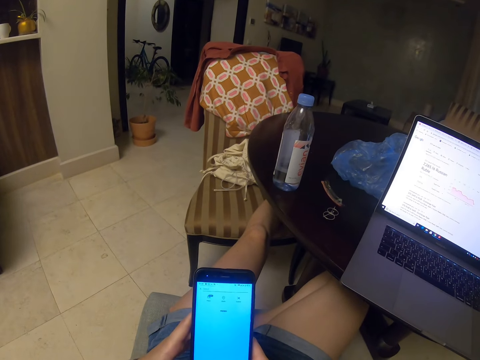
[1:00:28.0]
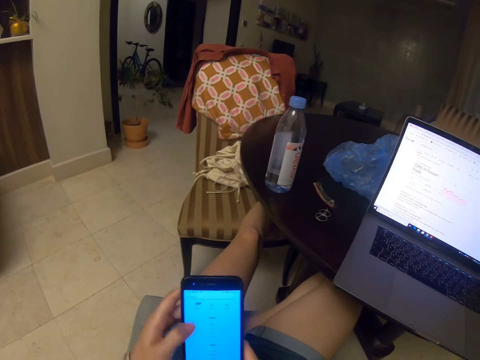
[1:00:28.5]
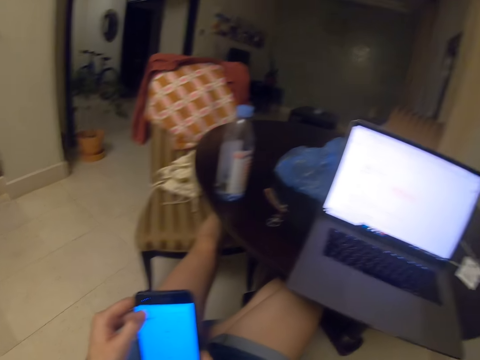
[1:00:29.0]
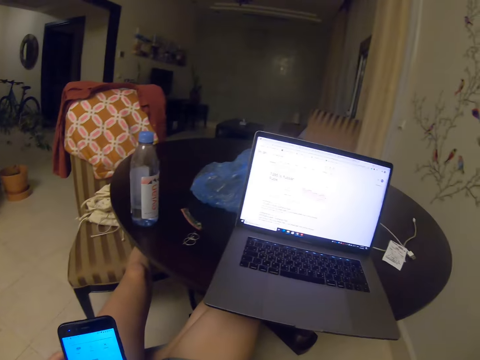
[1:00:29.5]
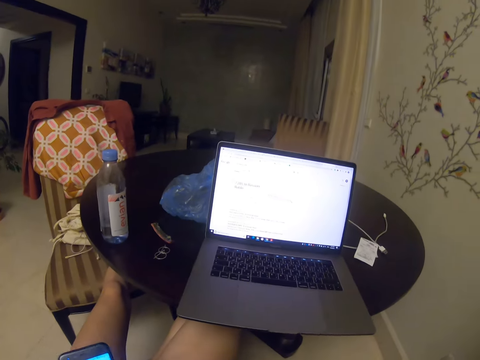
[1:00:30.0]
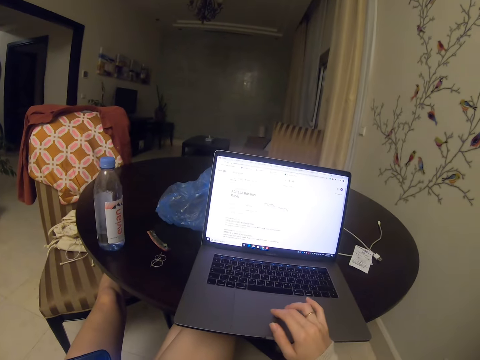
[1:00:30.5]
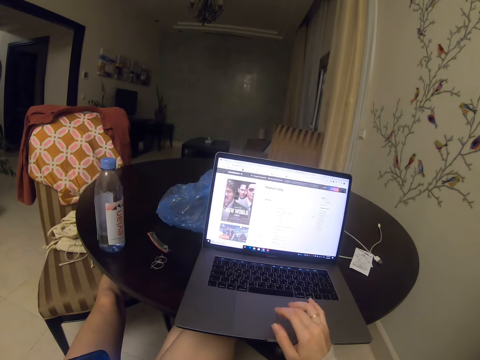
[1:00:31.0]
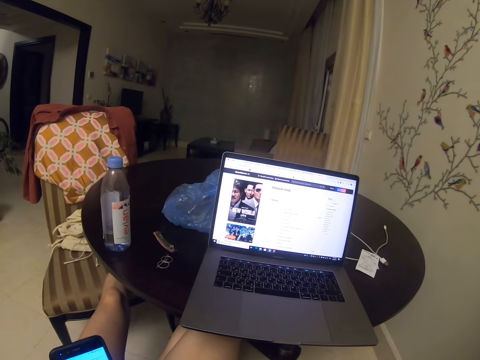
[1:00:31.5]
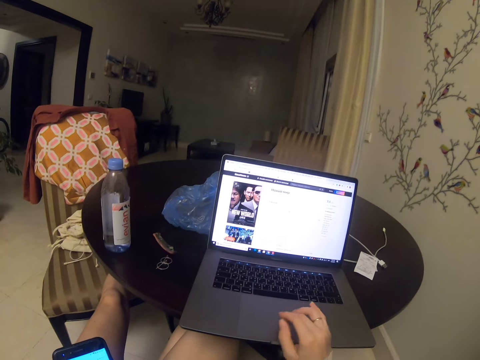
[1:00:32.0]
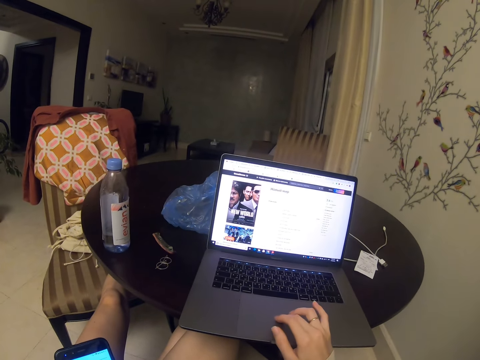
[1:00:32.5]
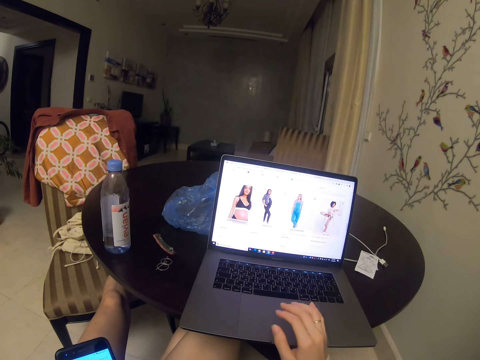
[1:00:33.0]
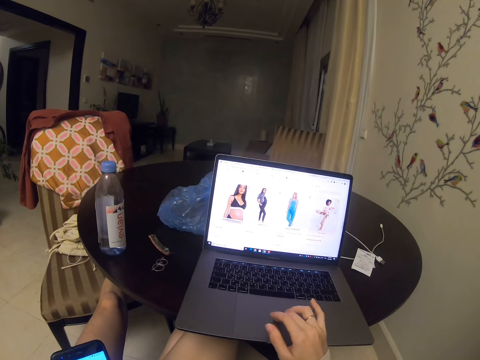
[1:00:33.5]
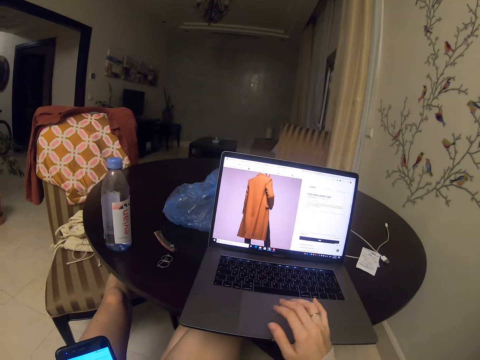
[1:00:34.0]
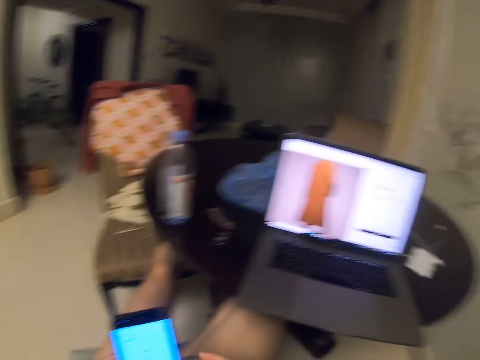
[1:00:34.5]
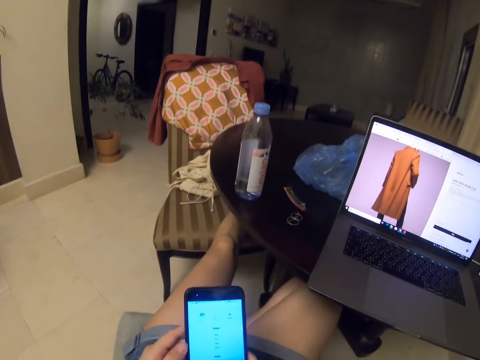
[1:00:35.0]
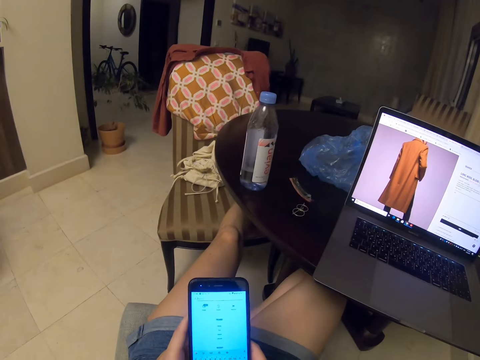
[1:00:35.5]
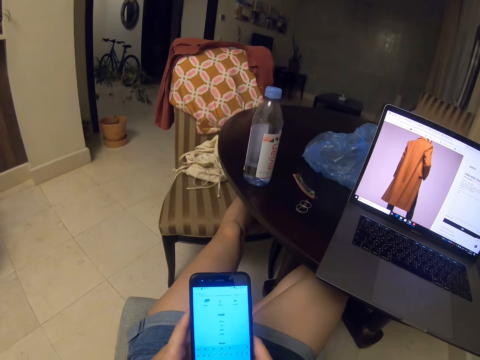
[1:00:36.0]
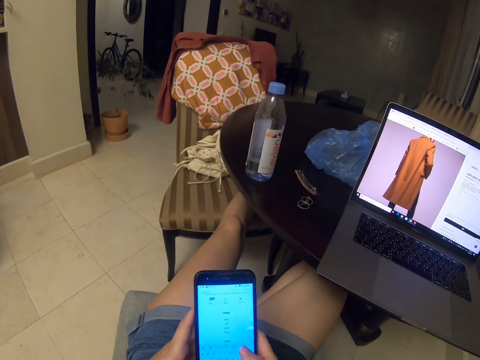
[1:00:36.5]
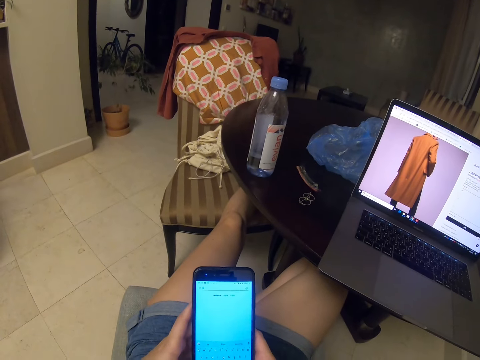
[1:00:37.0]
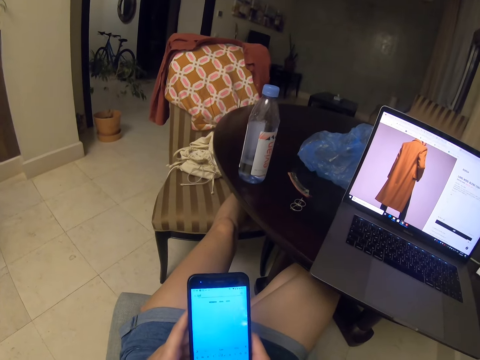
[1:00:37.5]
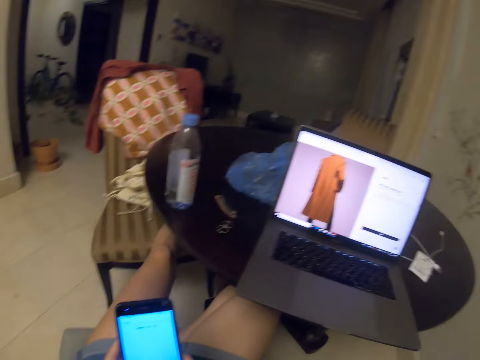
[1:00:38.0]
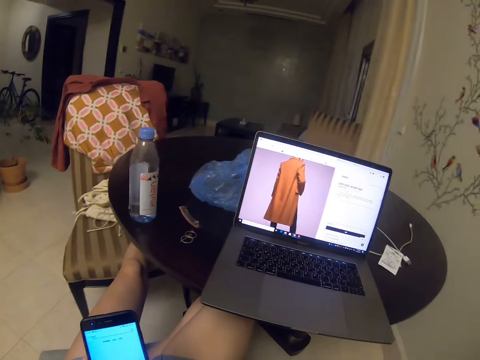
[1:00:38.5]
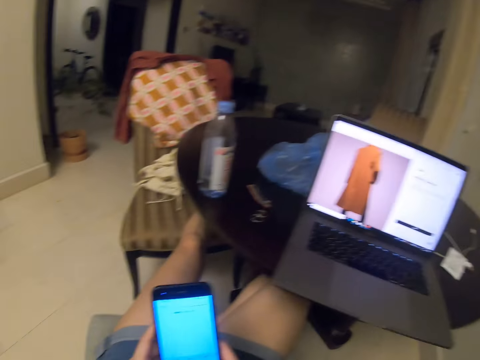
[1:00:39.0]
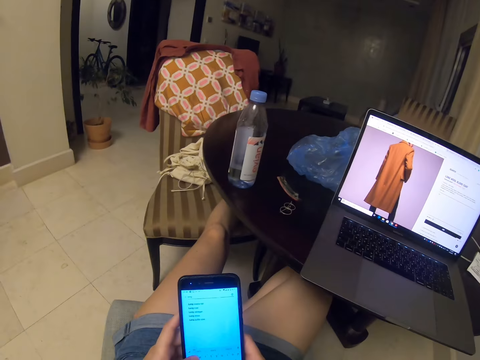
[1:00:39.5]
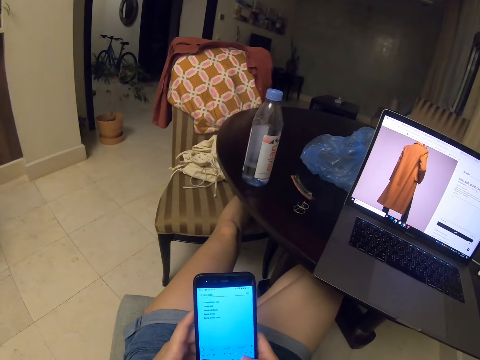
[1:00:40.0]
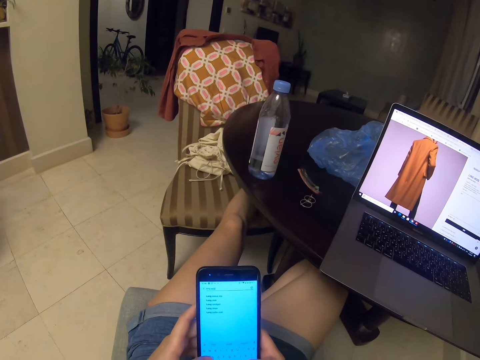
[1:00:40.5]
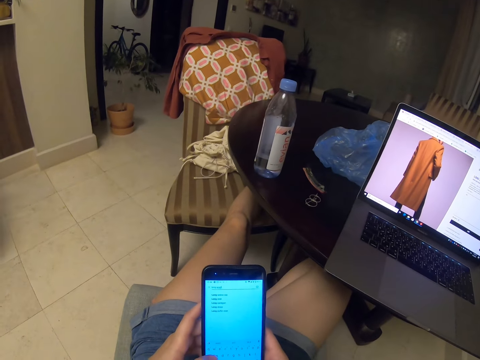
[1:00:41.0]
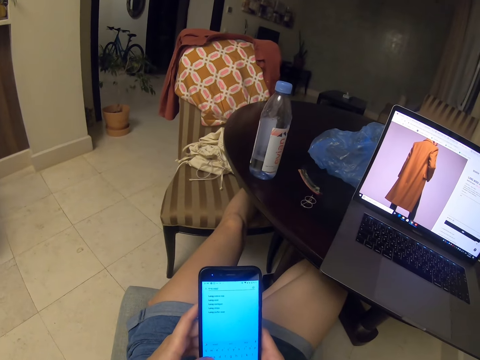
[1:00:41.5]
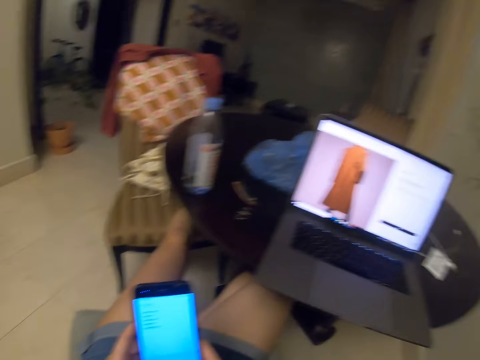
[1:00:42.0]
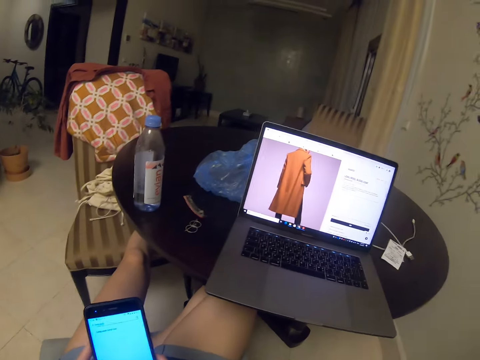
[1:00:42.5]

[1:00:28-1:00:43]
The camera wearer clicks on the laptop. They scroll the laptop with the hand. They scroll the phone.

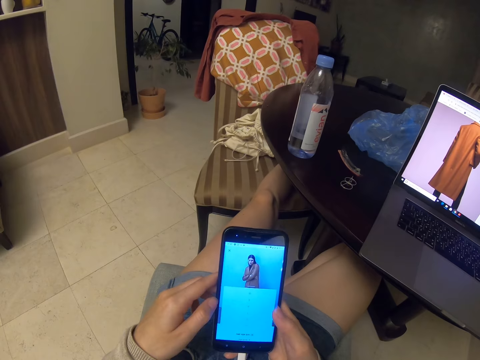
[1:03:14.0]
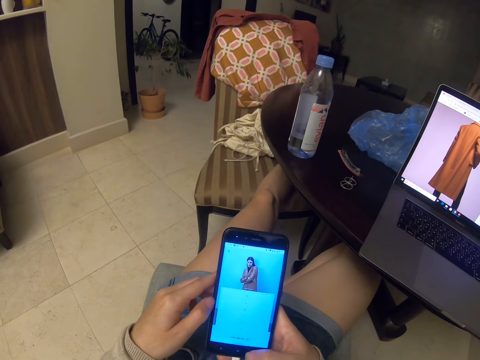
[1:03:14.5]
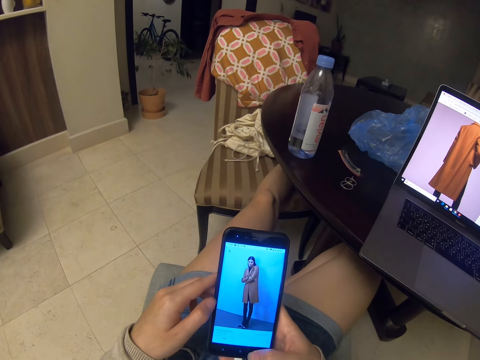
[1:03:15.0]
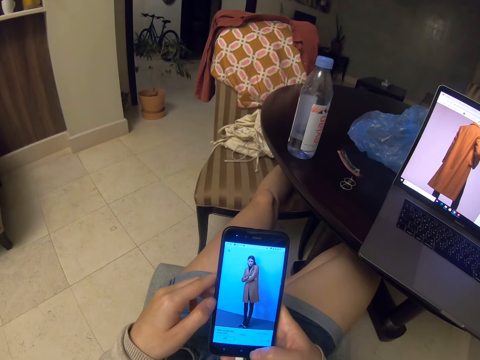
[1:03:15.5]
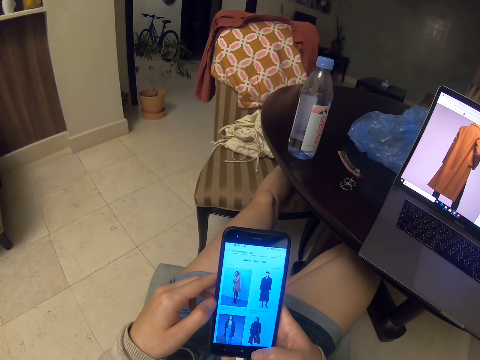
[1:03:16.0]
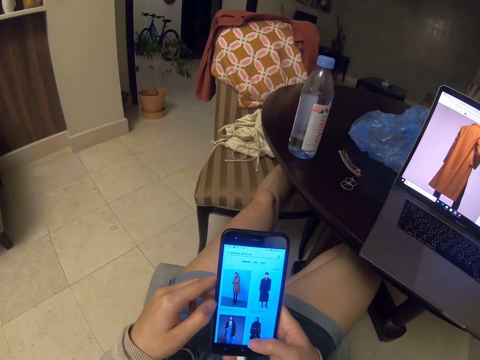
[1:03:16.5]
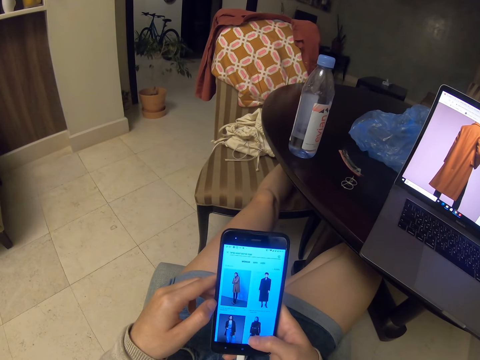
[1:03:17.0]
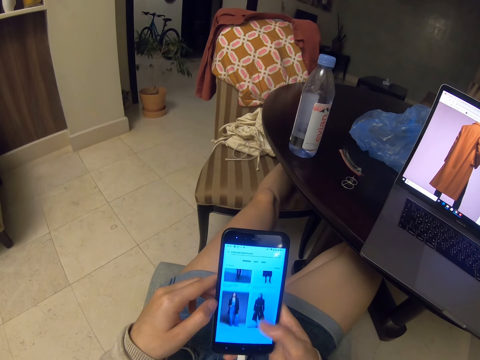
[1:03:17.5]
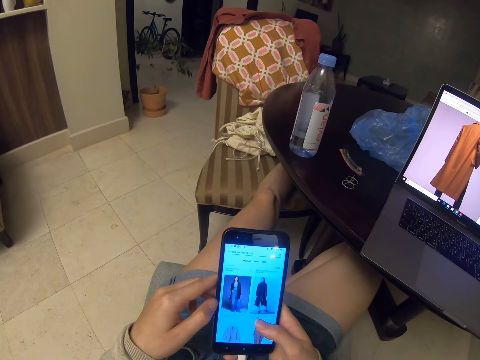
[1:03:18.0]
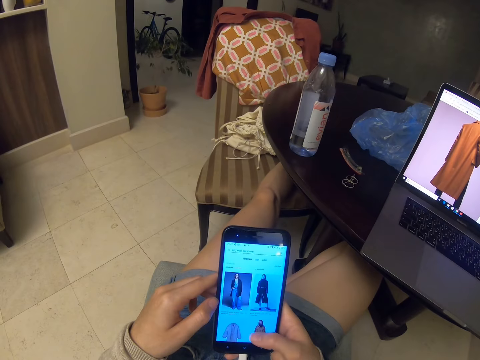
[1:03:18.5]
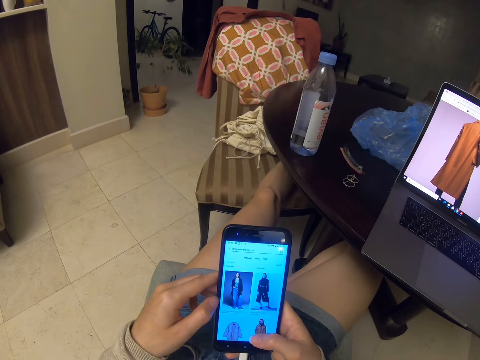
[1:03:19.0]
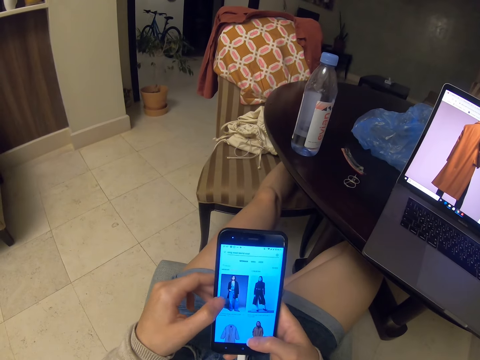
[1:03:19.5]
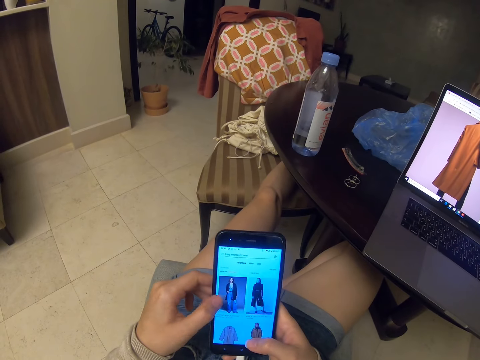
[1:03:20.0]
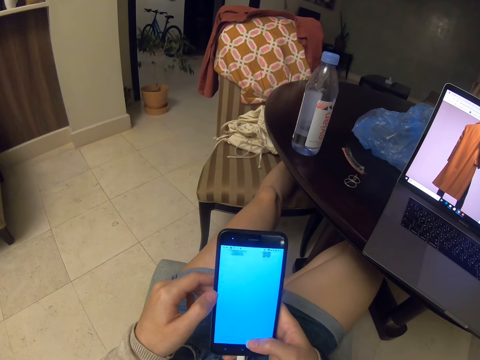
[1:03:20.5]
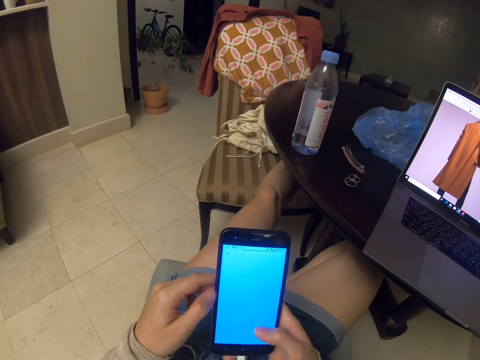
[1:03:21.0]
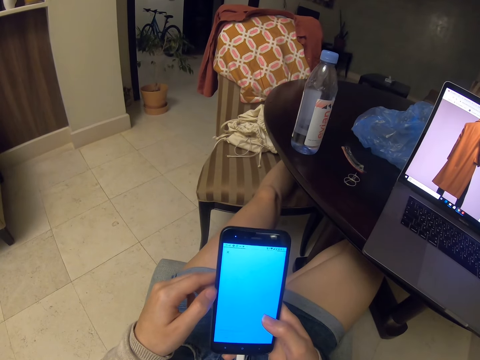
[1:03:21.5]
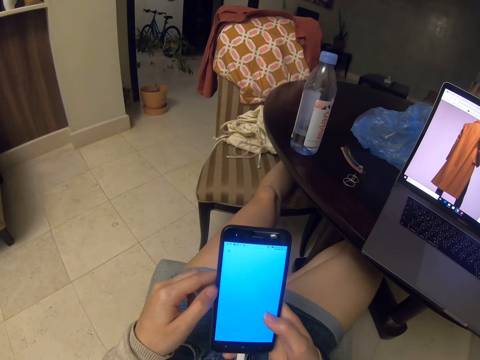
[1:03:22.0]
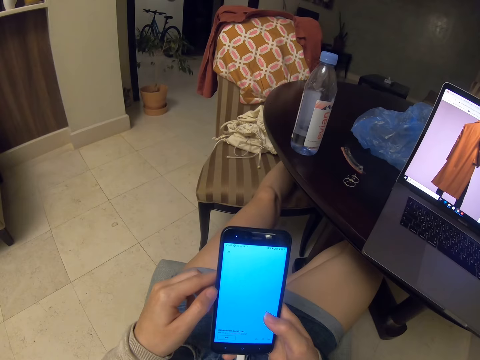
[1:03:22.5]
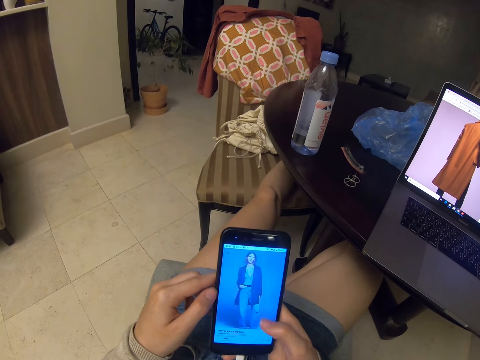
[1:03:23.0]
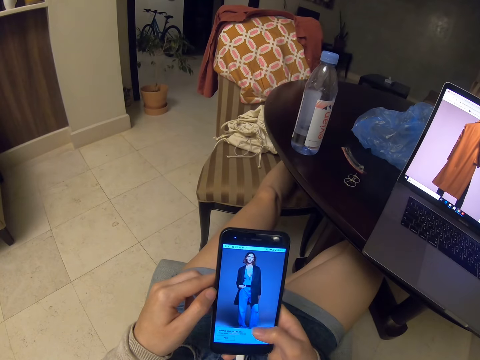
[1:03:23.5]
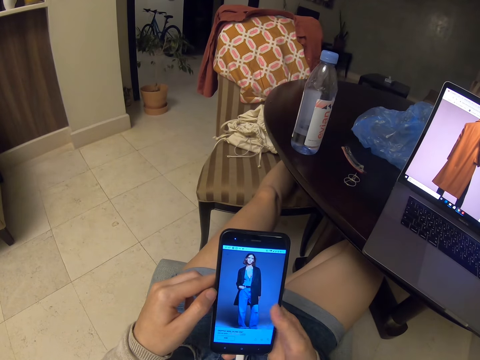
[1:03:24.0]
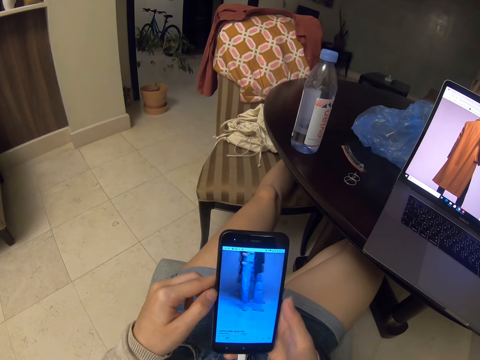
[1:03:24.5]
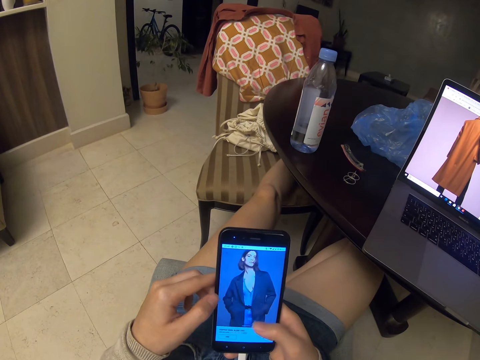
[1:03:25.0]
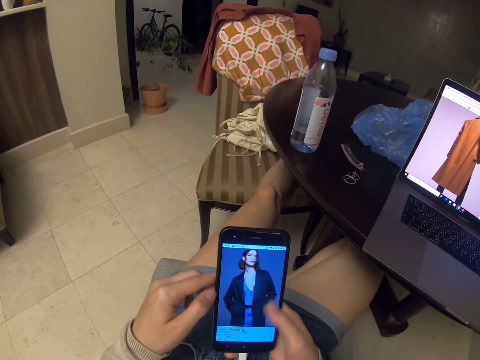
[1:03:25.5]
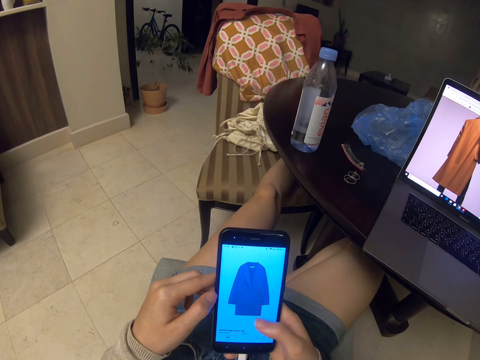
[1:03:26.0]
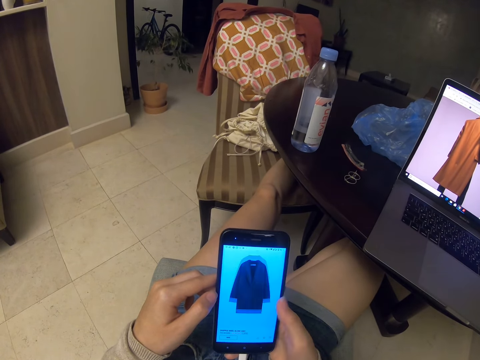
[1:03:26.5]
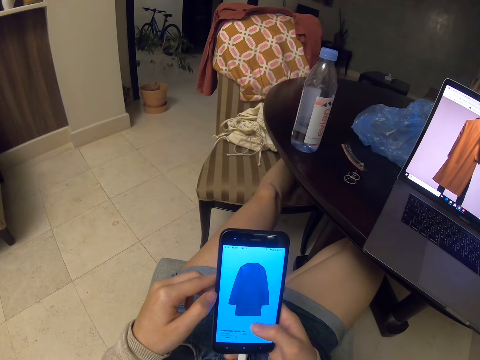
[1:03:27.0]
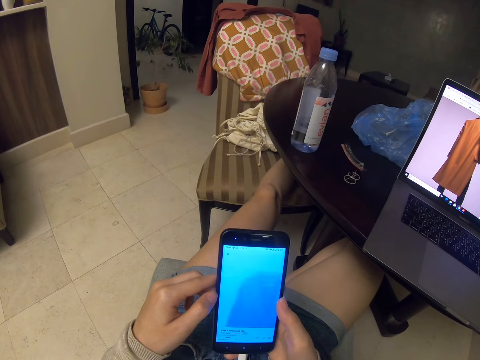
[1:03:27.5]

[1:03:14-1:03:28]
The camera wearer closes the window. They scroll. They tap the screen. They scroll.
